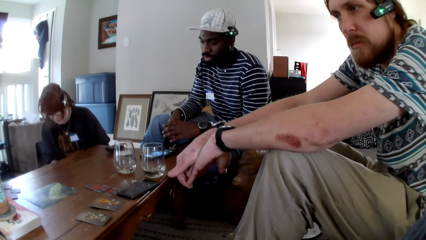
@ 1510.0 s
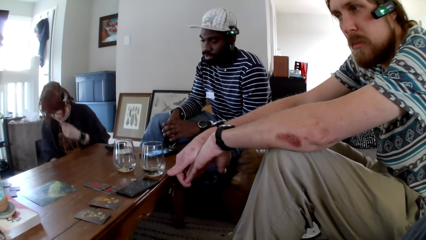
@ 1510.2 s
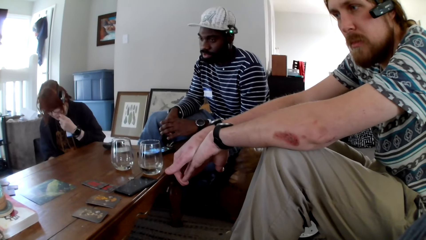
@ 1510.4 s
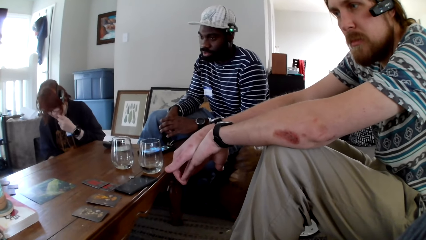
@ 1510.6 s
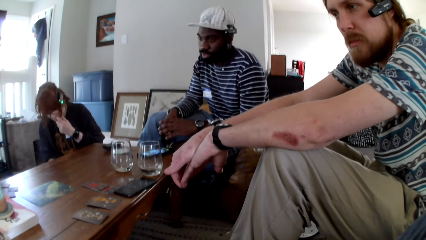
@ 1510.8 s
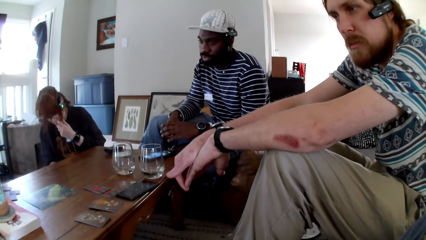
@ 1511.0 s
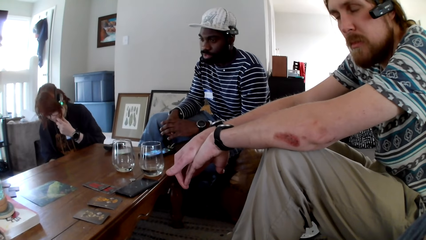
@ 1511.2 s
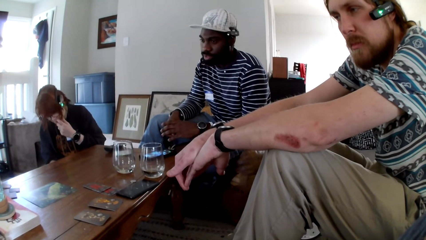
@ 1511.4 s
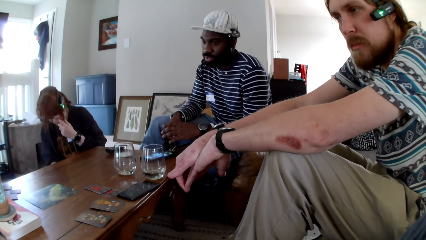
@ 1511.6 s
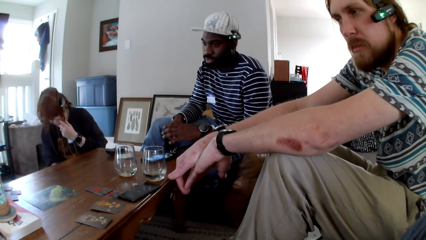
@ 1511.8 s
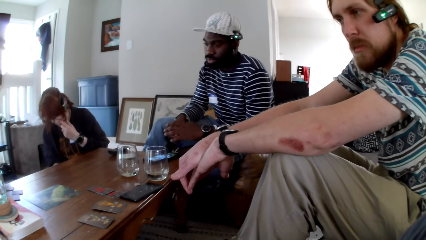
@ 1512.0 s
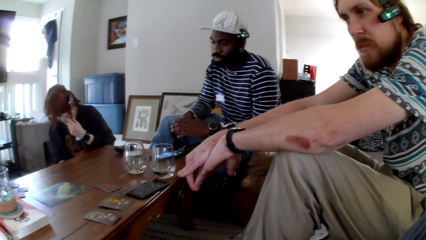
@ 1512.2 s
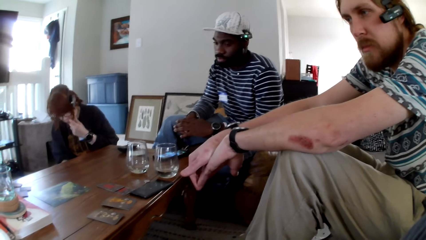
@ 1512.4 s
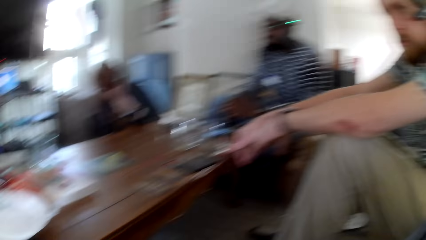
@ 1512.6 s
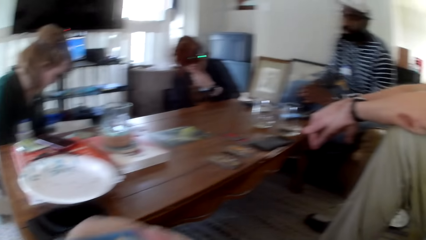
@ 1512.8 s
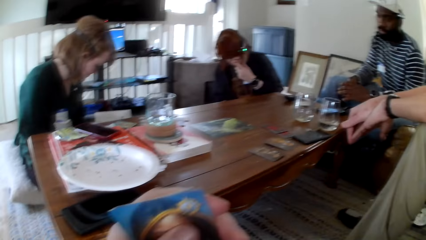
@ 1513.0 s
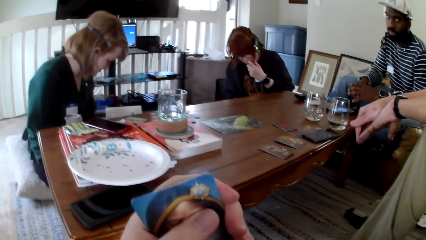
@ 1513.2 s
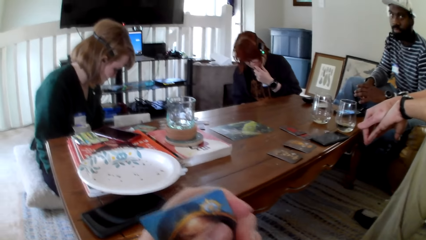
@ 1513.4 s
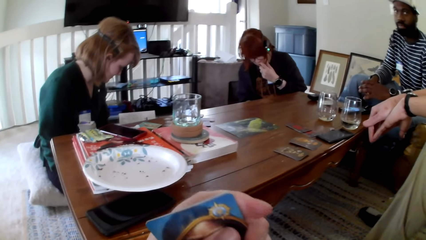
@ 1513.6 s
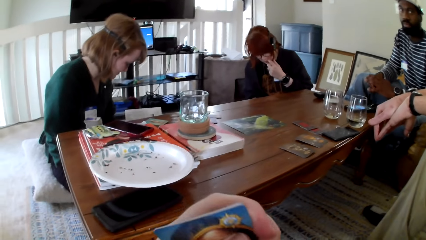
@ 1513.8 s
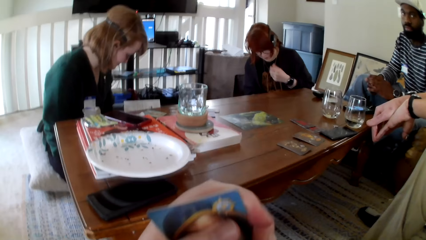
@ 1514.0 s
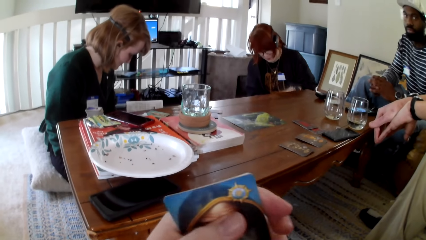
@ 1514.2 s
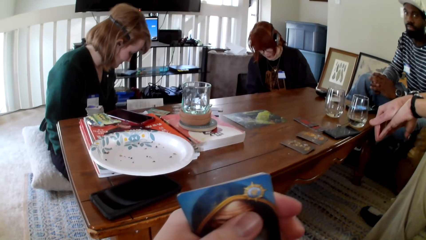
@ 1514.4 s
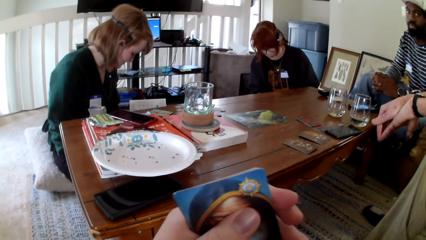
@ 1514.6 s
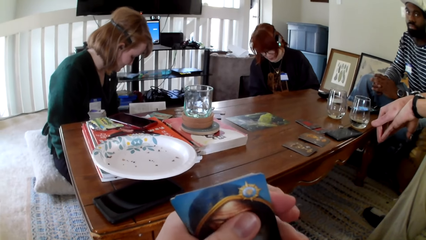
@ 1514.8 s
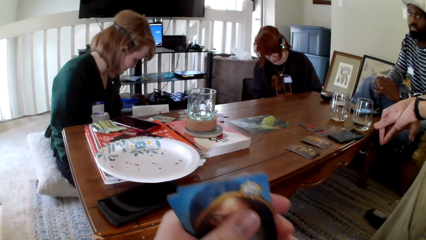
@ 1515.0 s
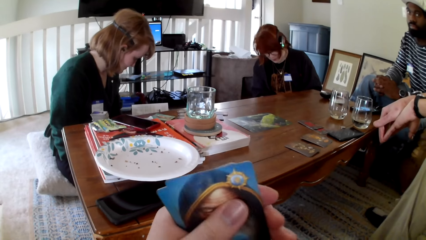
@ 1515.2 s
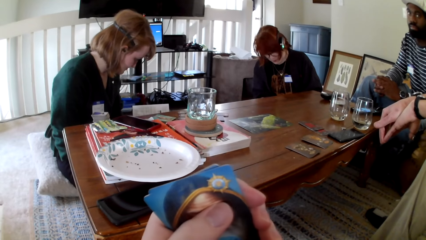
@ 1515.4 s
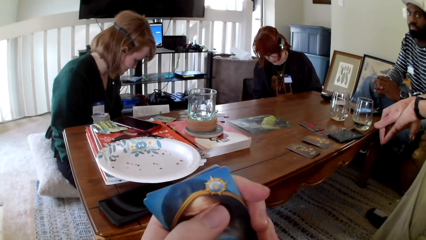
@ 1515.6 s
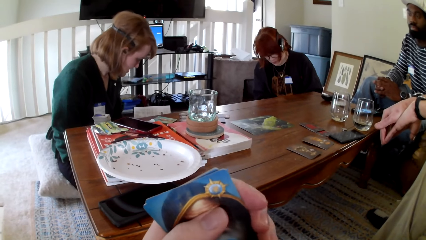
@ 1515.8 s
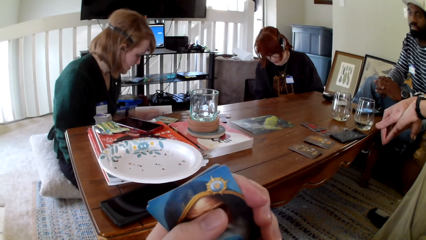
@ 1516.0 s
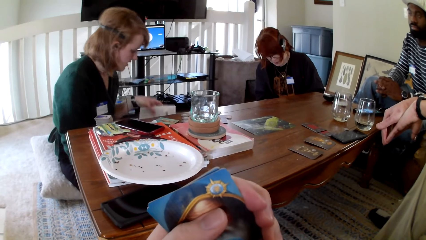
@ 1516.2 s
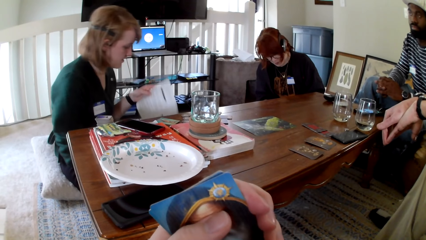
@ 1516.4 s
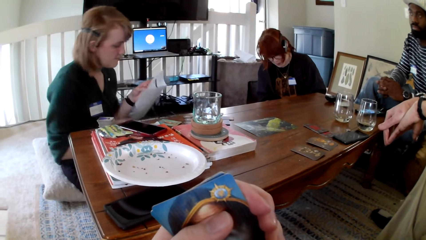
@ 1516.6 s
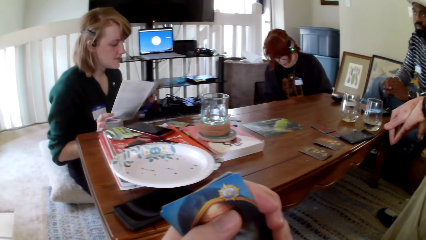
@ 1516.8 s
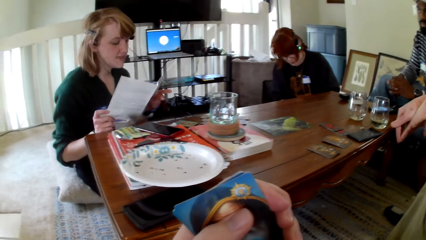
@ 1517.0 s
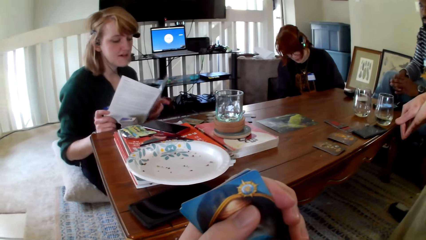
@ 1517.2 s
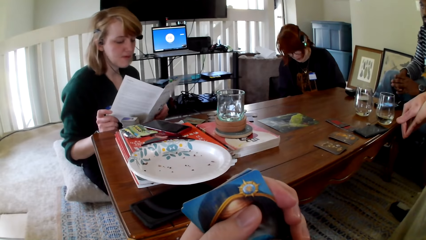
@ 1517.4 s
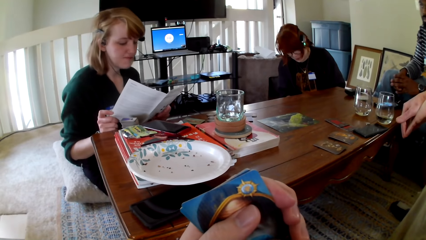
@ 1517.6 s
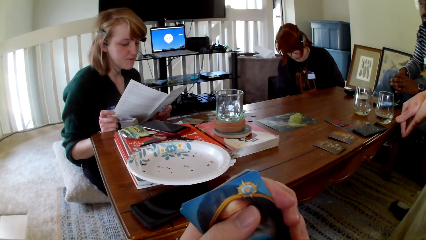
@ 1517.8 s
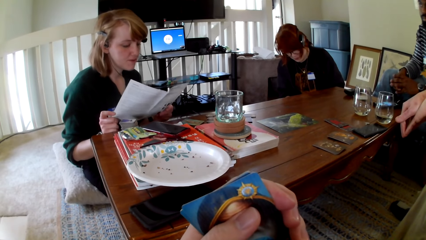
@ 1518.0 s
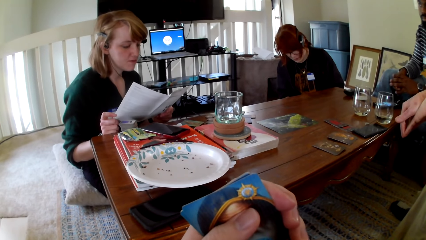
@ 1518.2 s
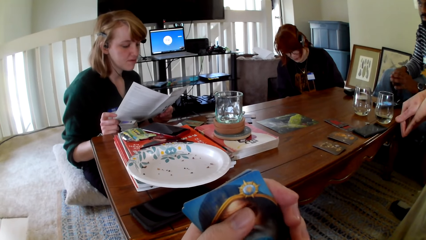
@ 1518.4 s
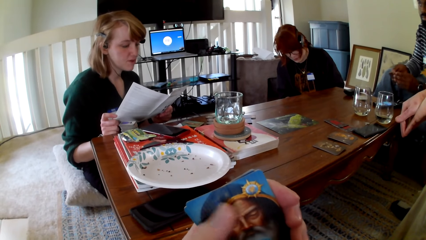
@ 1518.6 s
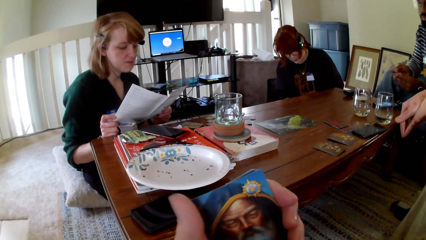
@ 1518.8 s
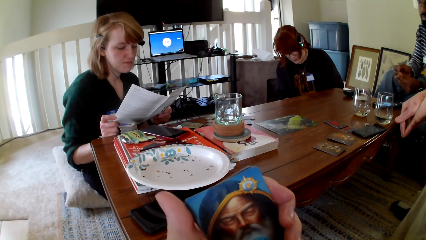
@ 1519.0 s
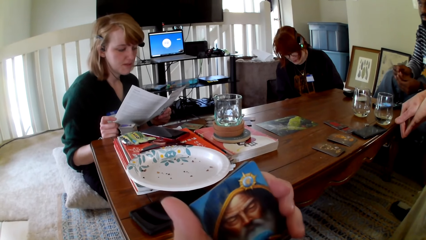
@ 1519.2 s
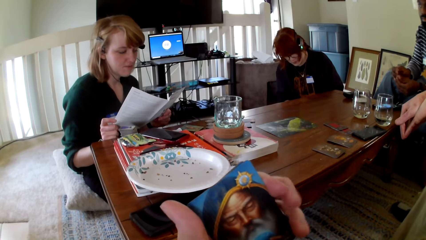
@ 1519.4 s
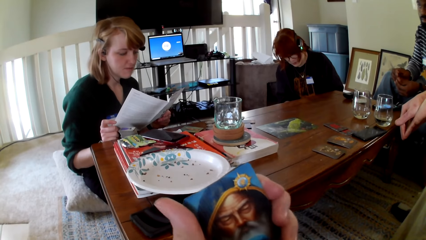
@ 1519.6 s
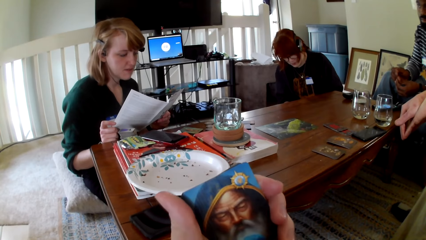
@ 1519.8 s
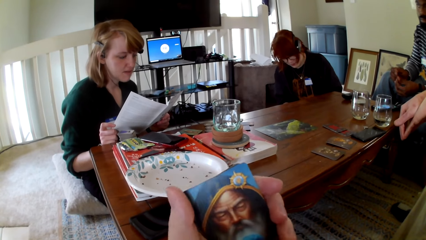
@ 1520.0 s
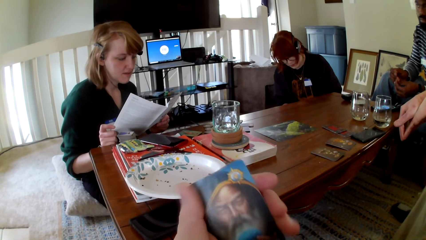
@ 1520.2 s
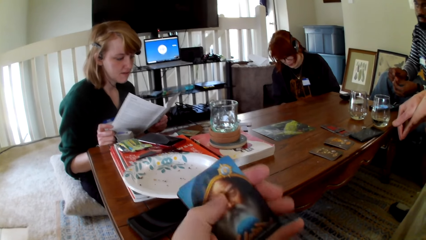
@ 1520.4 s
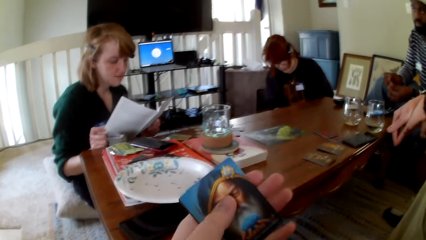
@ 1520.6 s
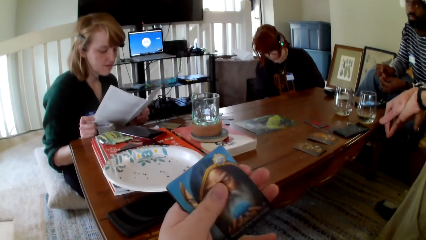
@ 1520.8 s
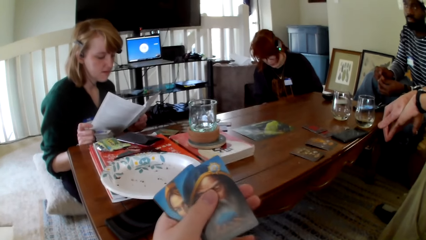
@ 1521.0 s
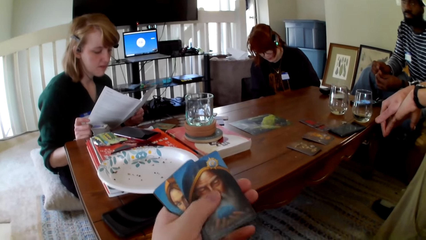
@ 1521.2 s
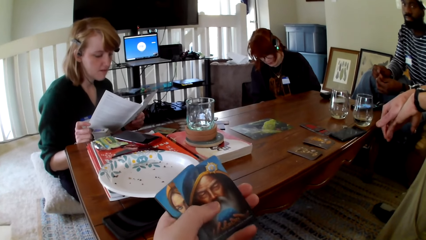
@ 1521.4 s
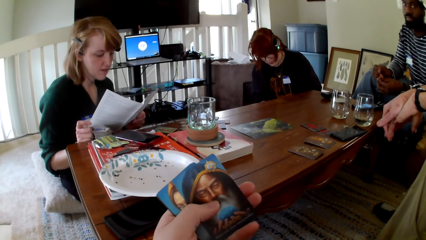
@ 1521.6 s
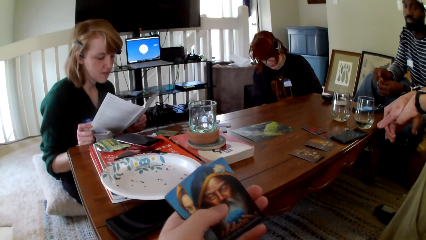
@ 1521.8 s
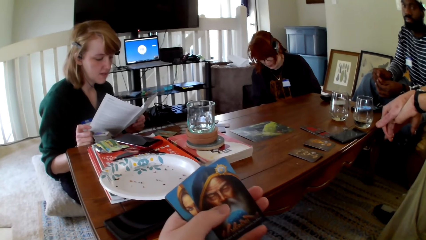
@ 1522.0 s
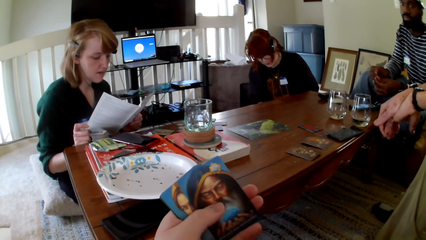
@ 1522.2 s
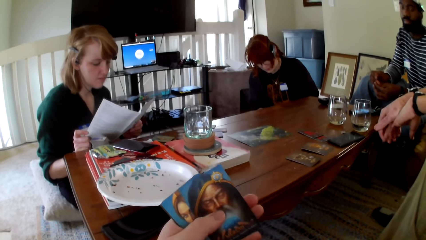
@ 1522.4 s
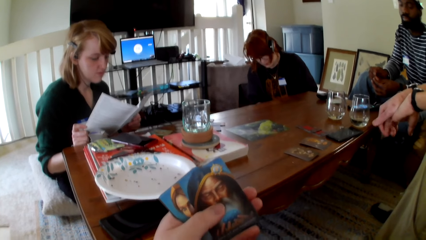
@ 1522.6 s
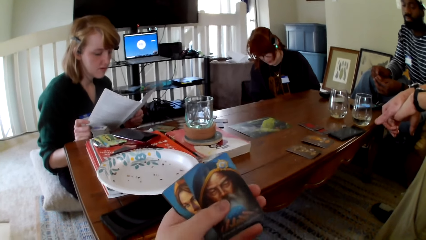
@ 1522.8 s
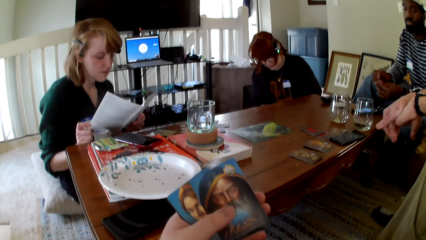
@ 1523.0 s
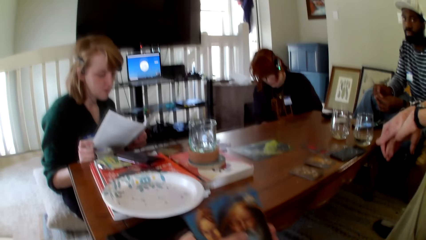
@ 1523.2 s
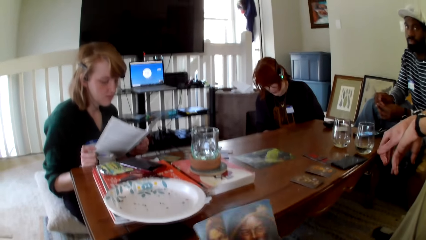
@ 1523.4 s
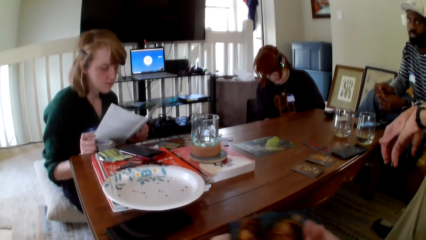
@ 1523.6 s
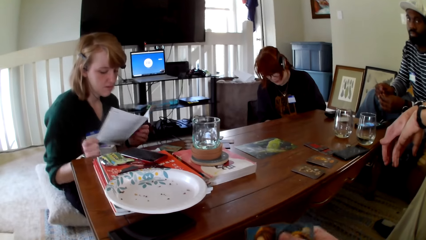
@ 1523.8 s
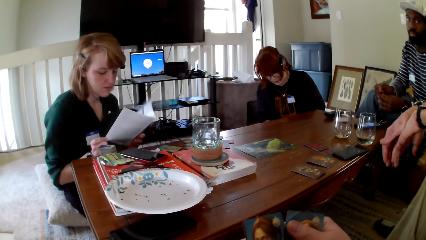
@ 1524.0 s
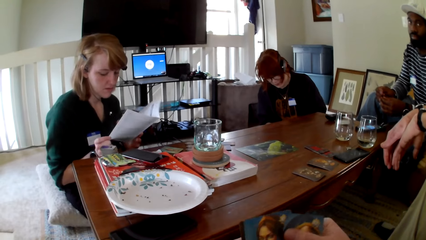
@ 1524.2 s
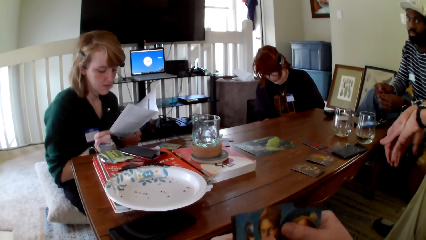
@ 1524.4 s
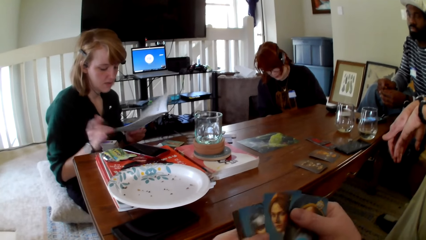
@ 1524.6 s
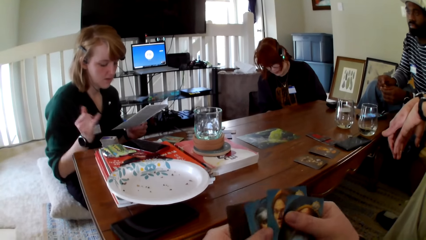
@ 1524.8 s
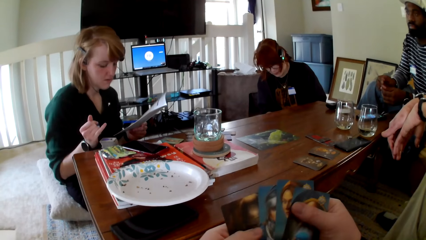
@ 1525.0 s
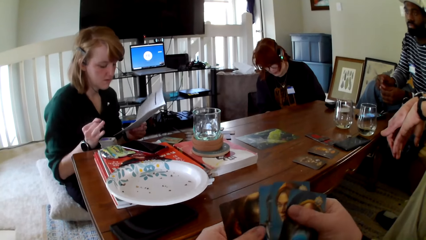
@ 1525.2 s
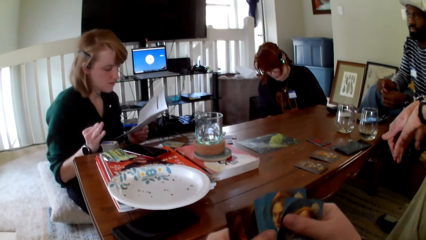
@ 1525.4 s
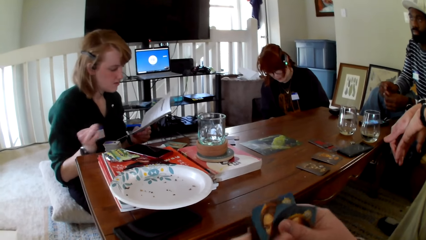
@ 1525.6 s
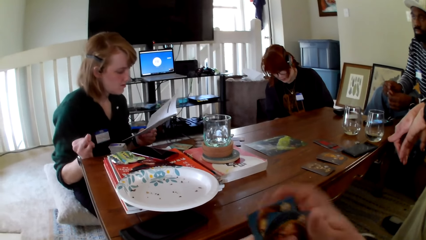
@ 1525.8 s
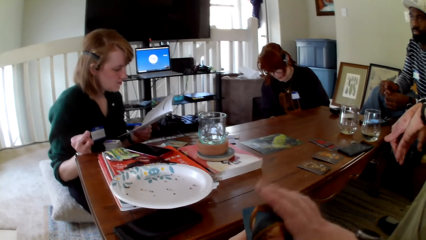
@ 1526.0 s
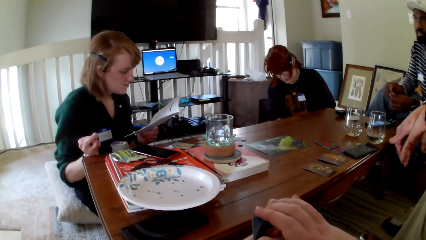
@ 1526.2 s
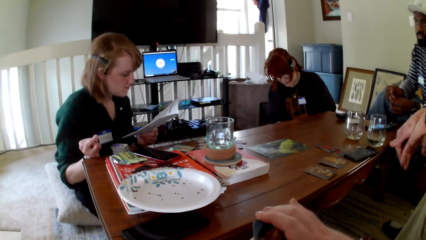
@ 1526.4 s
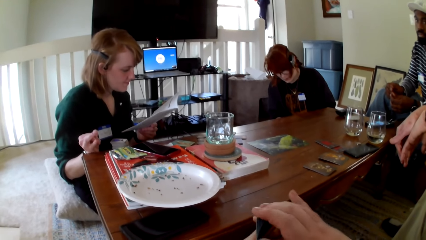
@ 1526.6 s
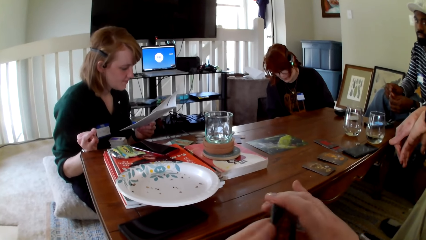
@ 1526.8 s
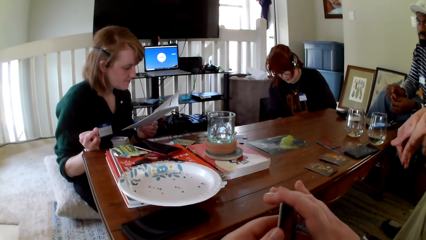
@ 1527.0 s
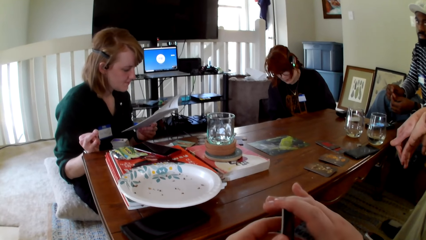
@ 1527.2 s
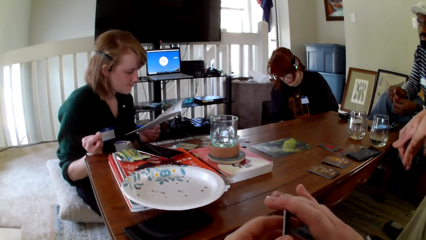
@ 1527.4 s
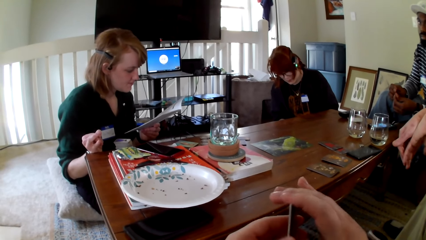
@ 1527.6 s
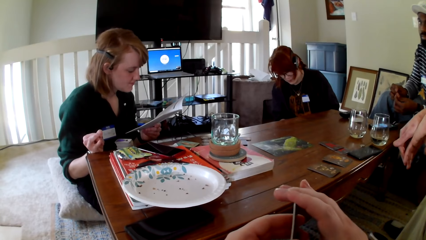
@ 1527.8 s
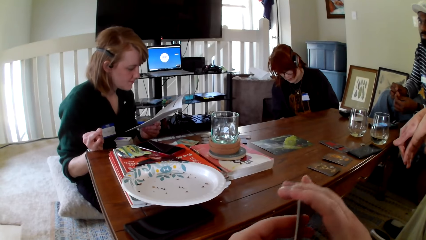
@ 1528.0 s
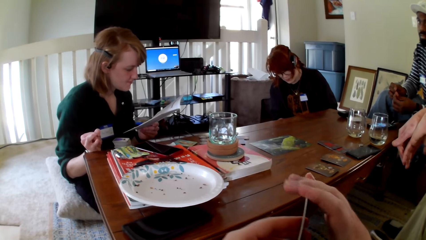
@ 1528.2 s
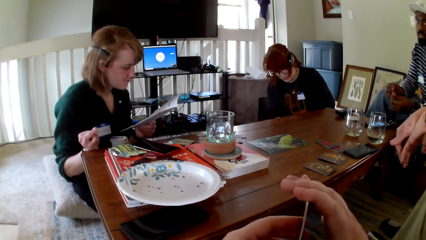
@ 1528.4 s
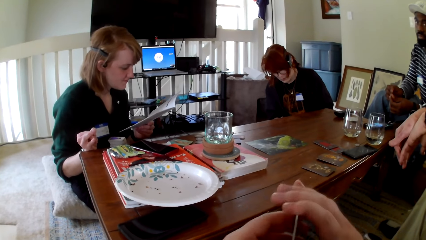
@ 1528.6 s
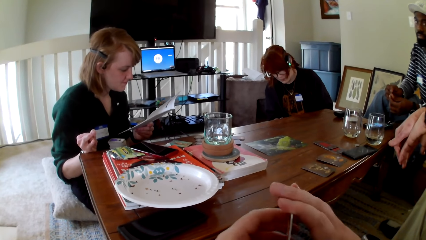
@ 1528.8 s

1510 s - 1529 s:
A woman scratches her mouth. The camera wearer holds the cards. They touch the cards. Another woman holds the pamphlet with both hands. A person touches the paper. The other woman reads the pamphlet. The camera wearer holds the cards. They touch the cards. They check the cards and align the cards. The other woman reads the pamphlet.
